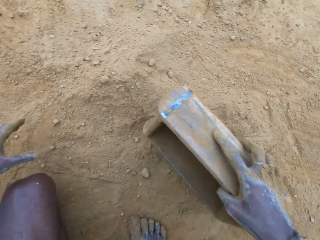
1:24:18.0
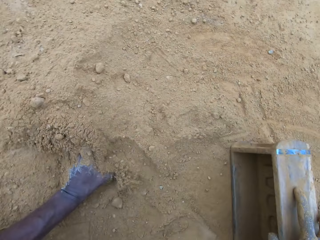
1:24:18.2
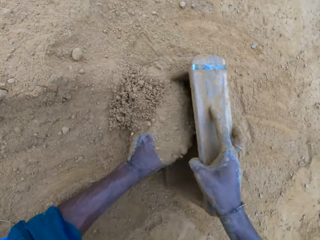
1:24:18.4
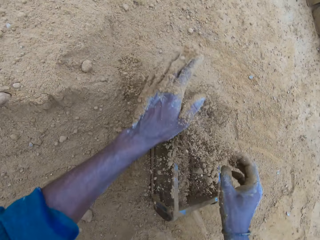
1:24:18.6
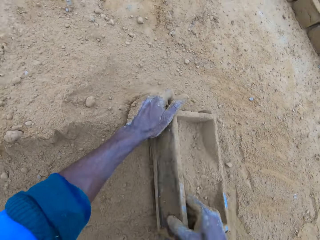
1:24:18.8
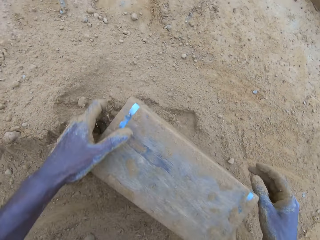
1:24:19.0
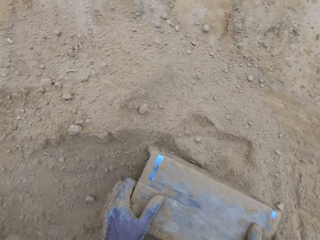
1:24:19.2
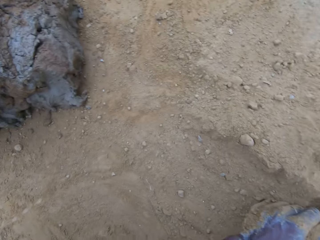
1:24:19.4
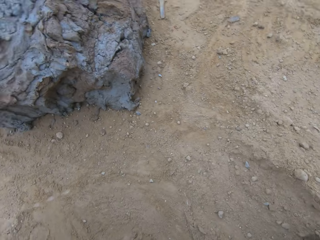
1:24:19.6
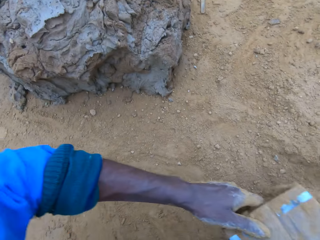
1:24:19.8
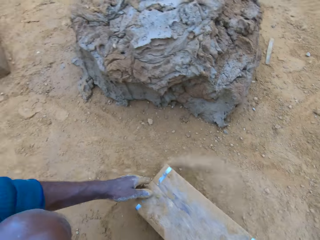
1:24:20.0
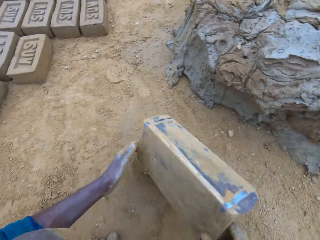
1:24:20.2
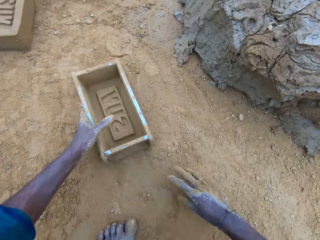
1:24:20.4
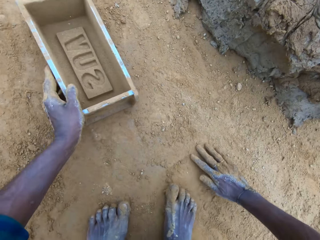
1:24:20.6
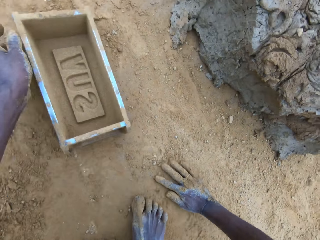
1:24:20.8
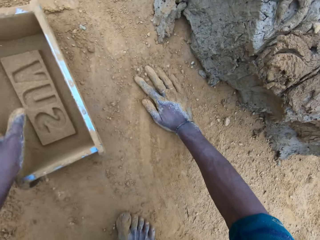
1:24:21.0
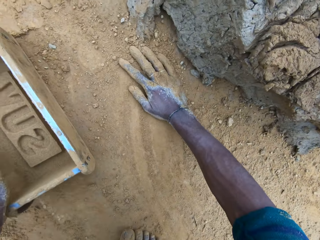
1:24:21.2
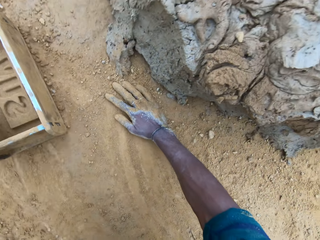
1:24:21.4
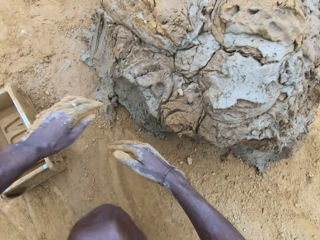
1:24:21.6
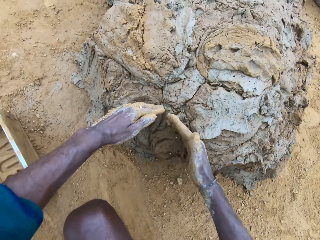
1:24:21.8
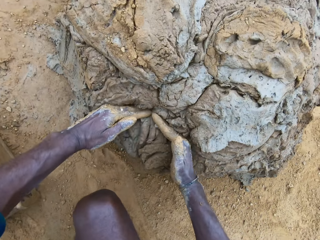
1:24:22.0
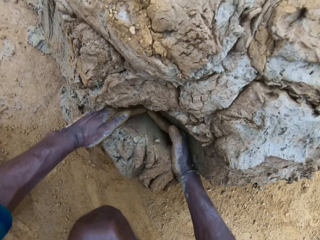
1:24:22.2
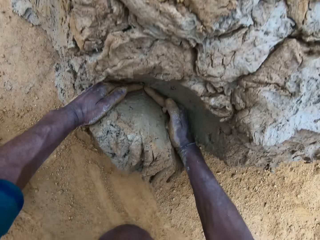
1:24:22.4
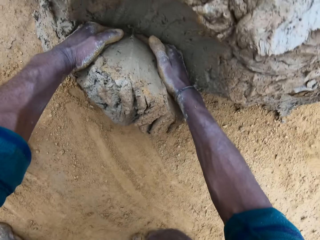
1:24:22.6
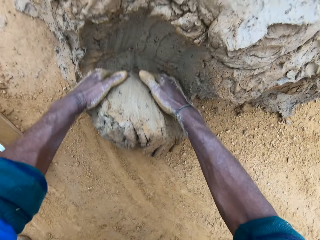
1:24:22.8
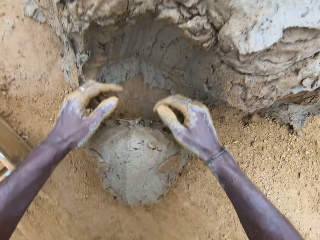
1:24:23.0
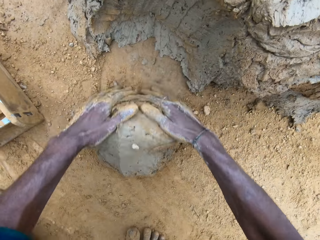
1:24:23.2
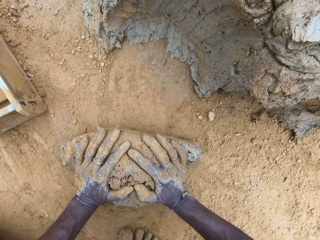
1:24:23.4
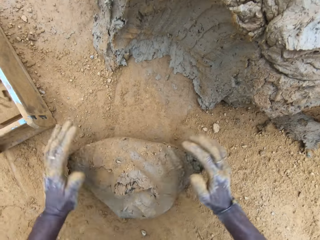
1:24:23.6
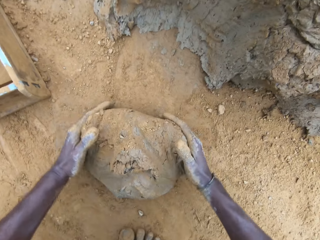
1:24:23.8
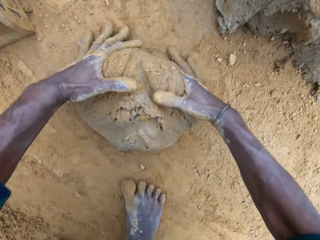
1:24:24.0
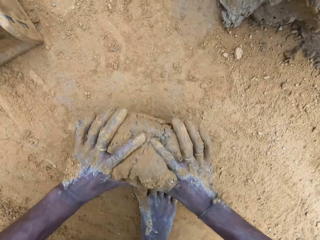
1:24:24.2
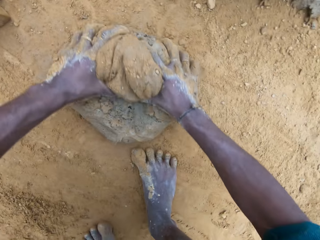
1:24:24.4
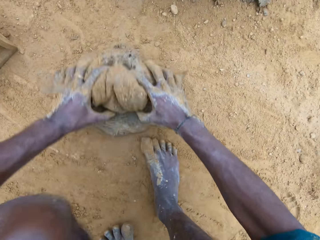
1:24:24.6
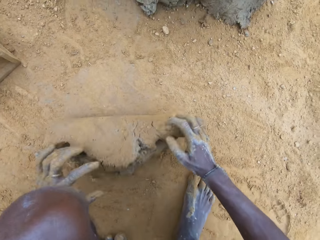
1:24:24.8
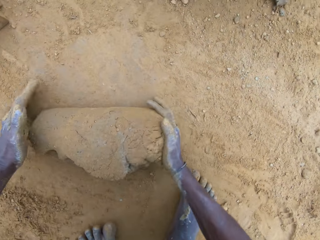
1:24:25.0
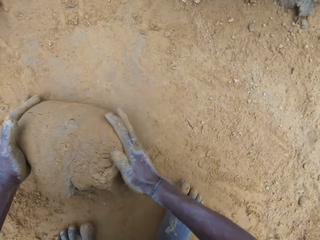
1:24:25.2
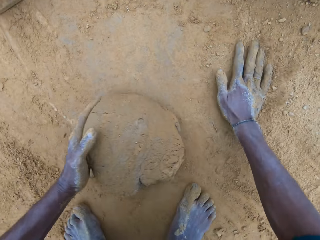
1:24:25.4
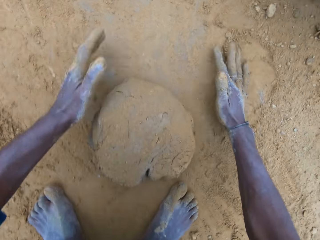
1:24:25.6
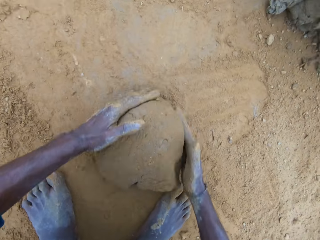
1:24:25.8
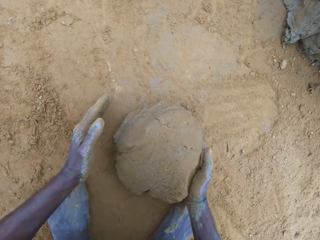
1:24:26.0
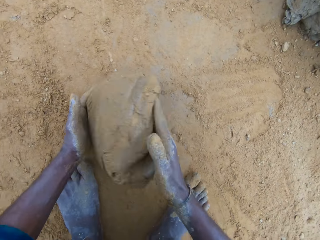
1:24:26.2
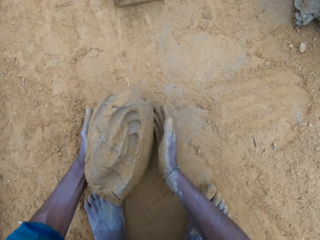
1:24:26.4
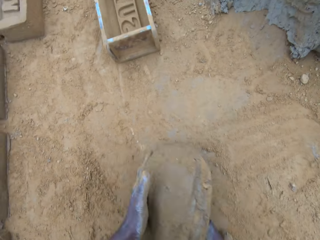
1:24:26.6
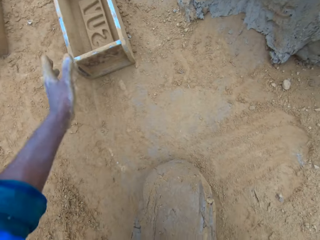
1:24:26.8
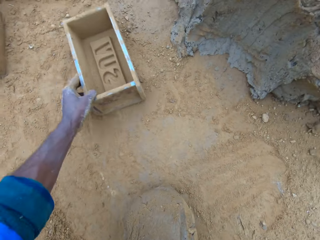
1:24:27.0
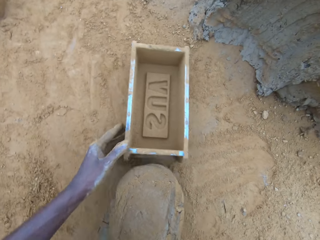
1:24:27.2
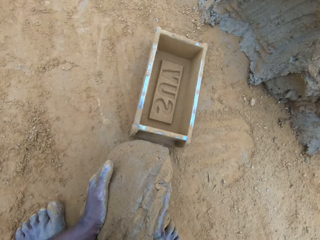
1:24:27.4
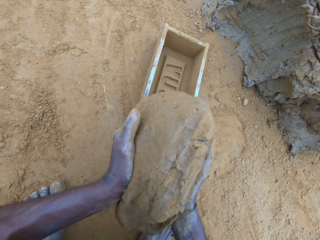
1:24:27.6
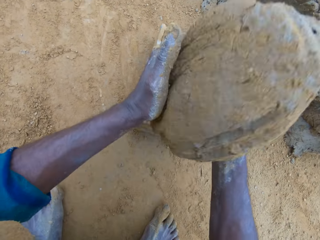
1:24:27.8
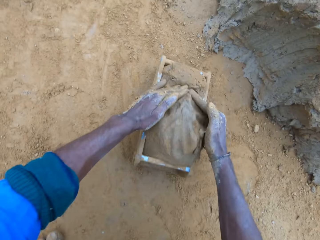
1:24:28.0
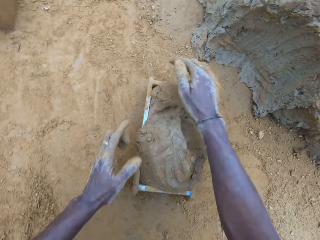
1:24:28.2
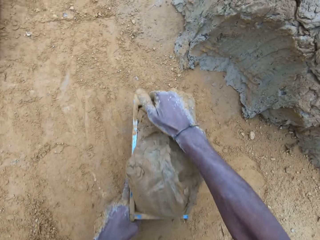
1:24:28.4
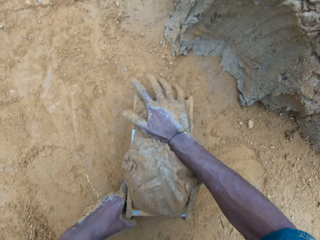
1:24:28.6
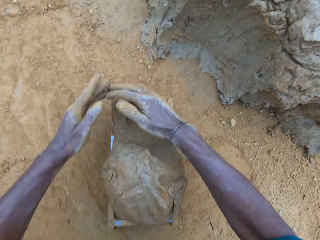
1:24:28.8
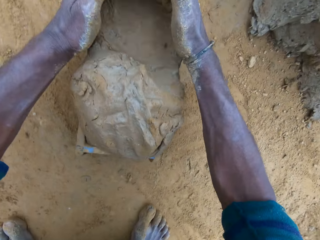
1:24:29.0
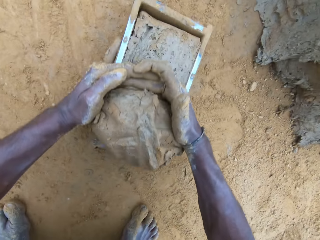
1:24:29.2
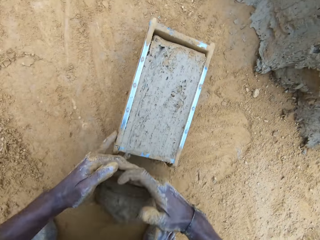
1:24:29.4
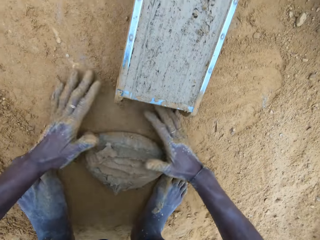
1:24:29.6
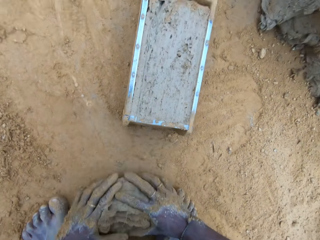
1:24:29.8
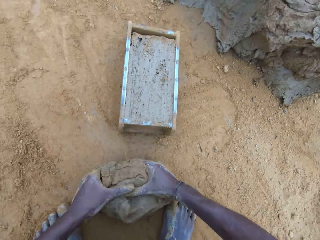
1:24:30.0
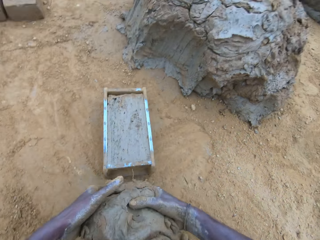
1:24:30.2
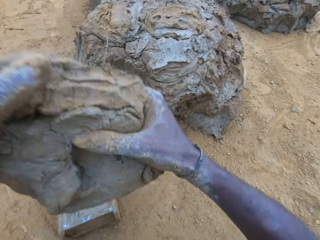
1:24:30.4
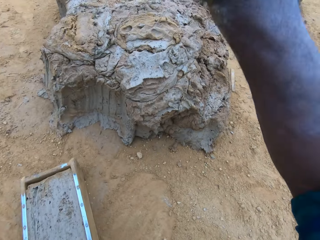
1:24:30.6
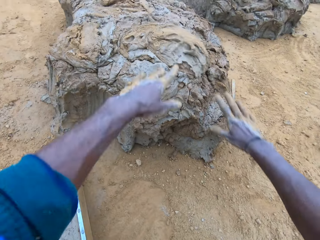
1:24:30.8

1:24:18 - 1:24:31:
The camera wearer pours sand into the brick mold. He pours the sand in the brick mold on the ground. He hits the brick mold on the ground. He puts the brick mold aside. He rubs his hands on the ground. He cuts wet clay from the heap of wet clay with his hand. He rolls the wet clay on the ground. He picks up the wet clay on the ground. He moves the brick mold closer. He puts the wet clay in the brick mold. He adjusts the brick mold. He removes the excess wet clay in the brick mold. He picks up the excess wet clay on the ground. He throws the excess wet clay on the heap of wet clay.

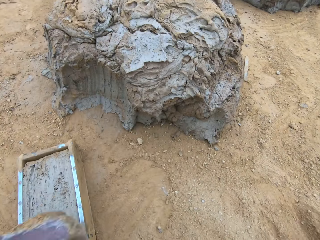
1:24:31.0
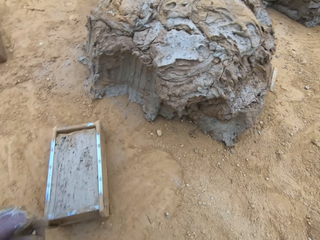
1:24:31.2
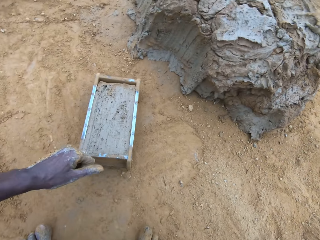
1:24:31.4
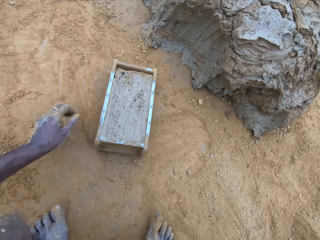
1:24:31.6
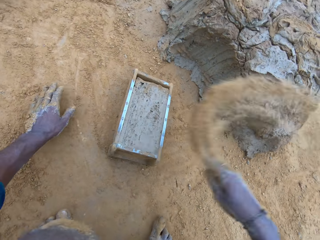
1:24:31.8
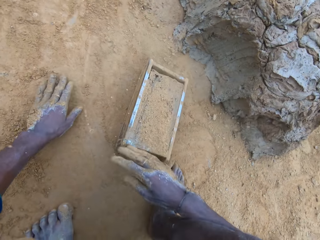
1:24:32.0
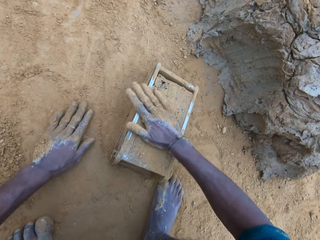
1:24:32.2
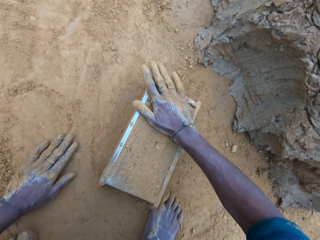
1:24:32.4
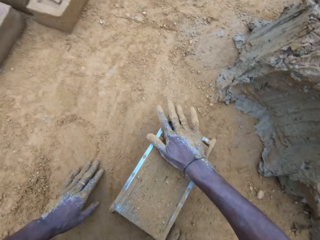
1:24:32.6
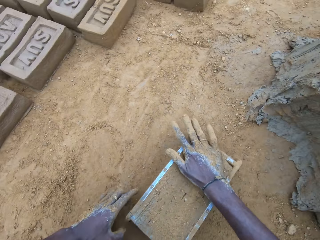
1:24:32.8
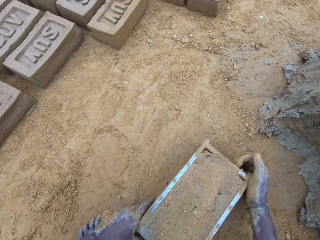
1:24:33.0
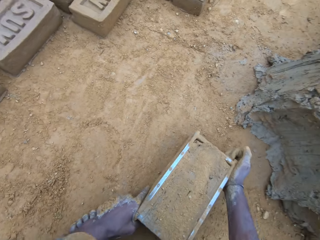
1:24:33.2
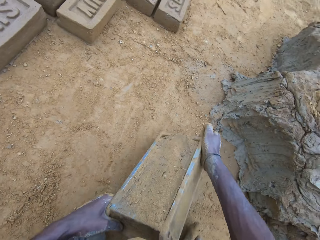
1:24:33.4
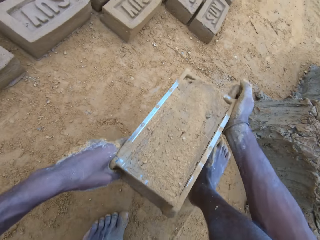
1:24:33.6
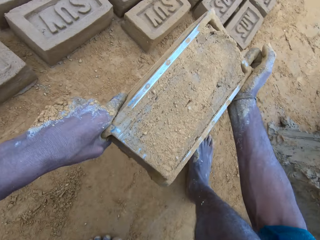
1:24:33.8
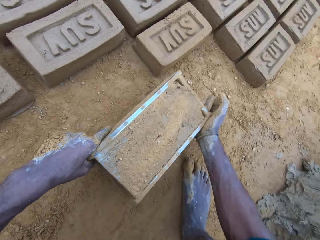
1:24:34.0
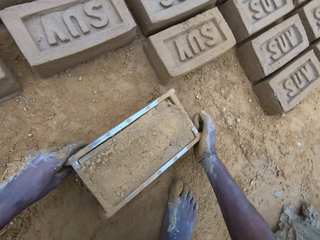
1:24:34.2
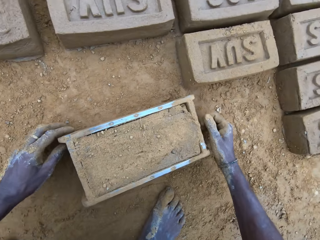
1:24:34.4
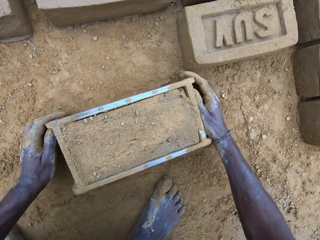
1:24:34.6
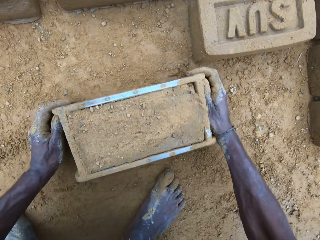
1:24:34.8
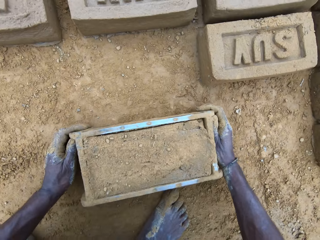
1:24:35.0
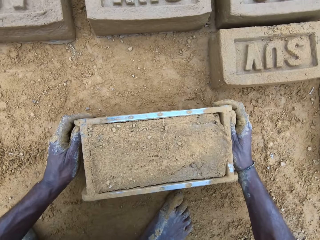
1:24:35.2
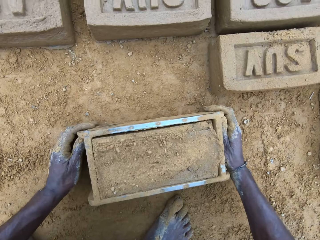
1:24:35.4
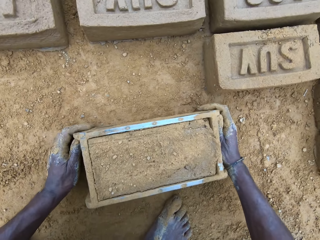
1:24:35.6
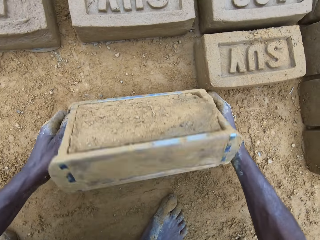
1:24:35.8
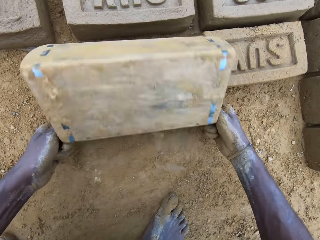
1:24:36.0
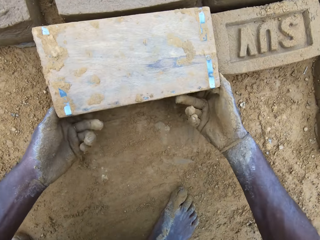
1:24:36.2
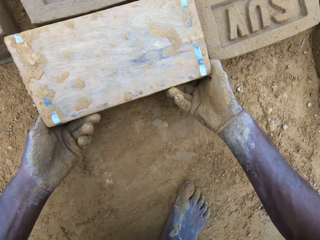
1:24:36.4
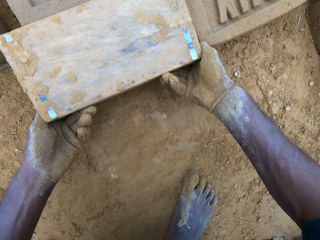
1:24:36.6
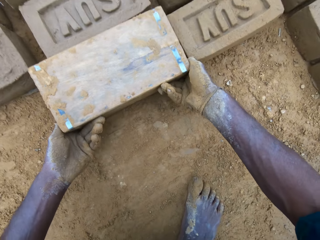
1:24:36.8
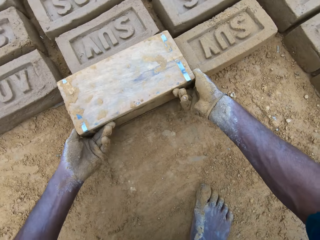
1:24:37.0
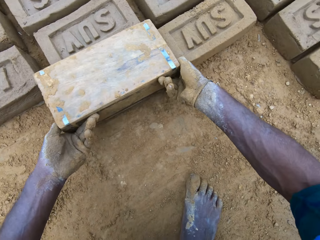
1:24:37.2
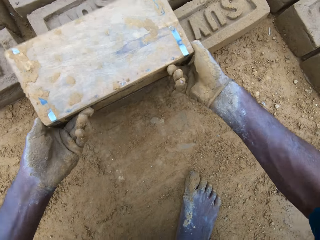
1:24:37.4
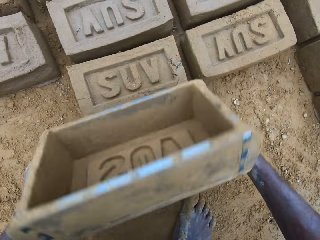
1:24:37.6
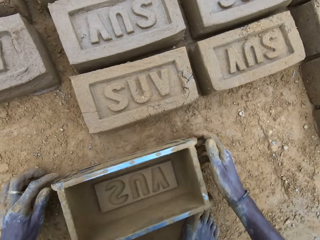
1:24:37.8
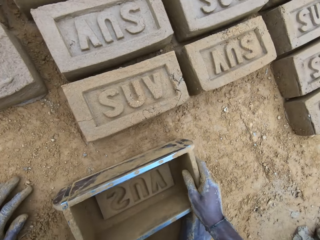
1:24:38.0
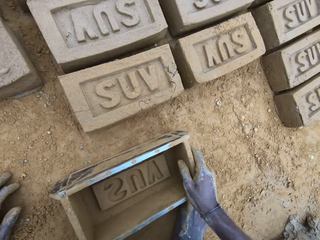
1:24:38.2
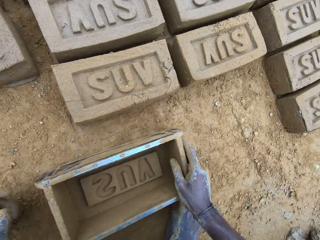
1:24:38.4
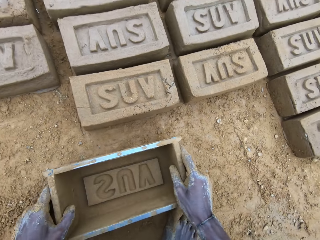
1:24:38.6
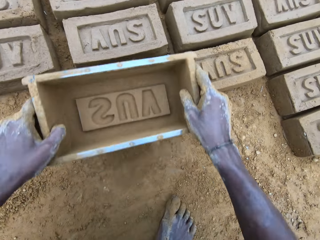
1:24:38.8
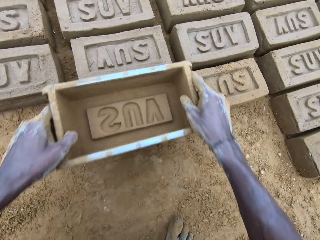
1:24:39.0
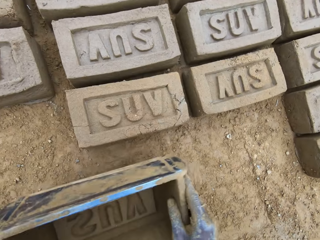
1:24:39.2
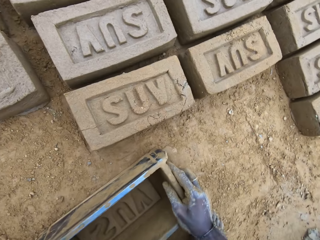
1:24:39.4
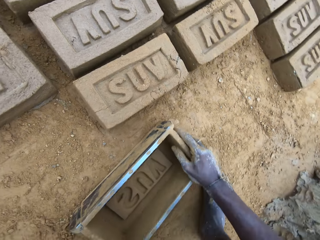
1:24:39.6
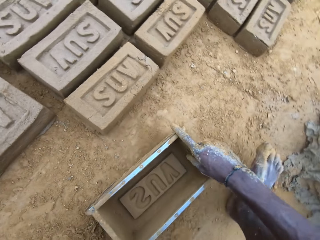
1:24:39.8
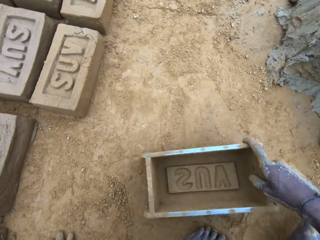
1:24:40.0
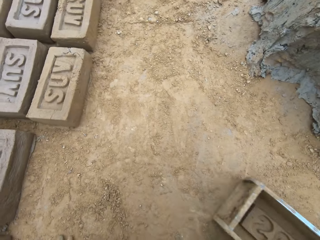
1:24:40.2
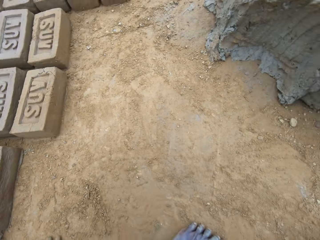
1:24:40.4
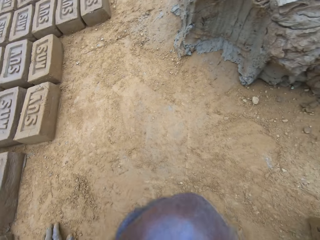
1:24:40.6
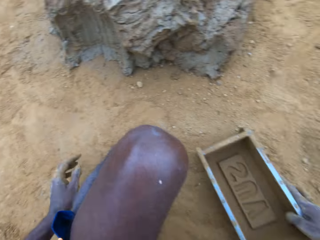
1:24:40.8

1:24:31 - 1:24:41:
The camera wearer pours sand on the wet clay in the brick mold. They move the brick mold. They turn over the wet clay in the brick mold on the ground. They remove the brick mold. They hit the brick with the brick mold.
